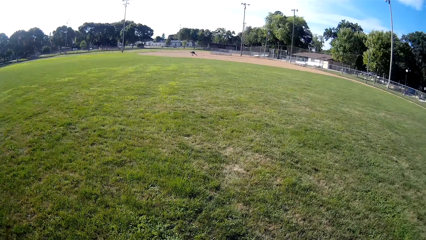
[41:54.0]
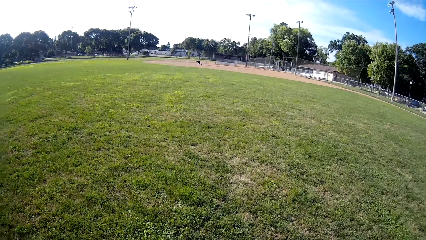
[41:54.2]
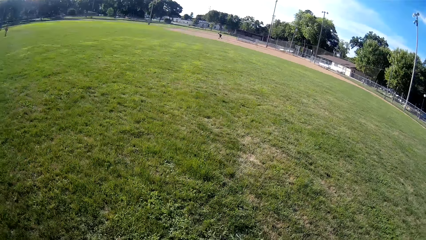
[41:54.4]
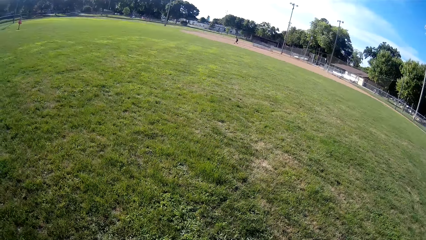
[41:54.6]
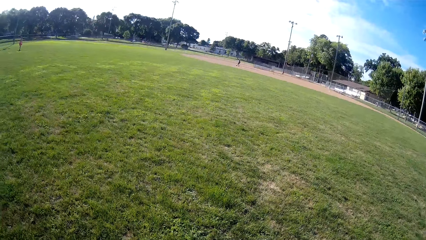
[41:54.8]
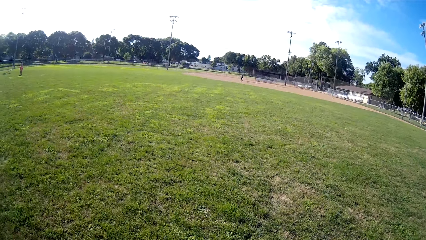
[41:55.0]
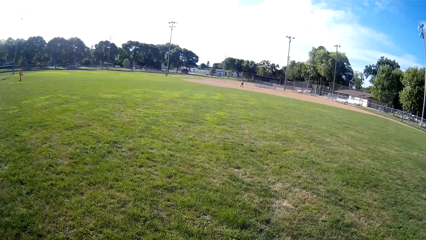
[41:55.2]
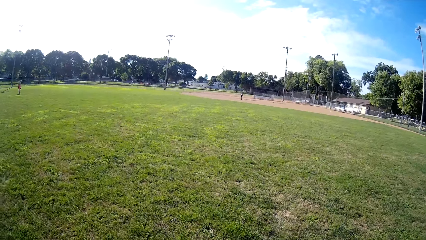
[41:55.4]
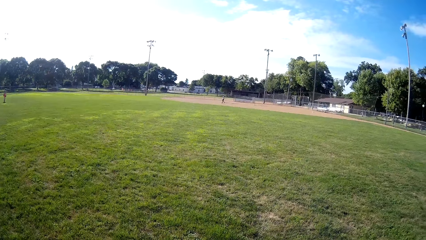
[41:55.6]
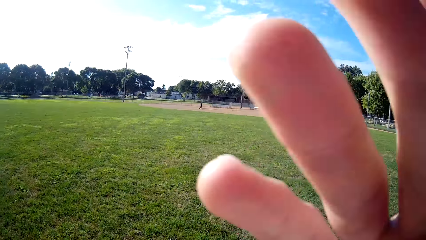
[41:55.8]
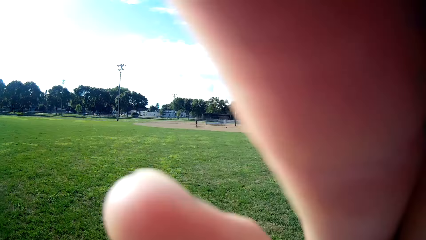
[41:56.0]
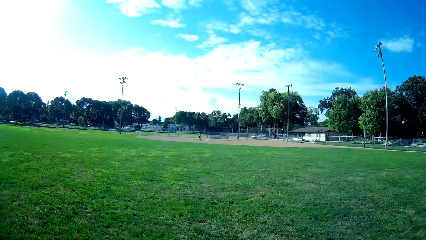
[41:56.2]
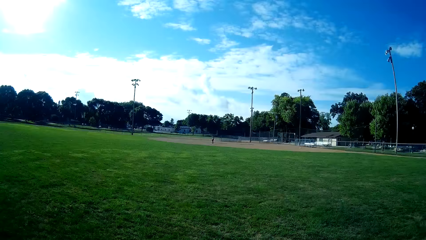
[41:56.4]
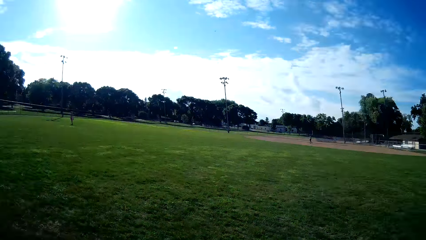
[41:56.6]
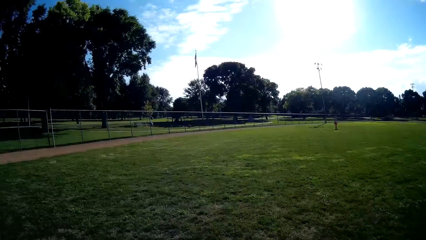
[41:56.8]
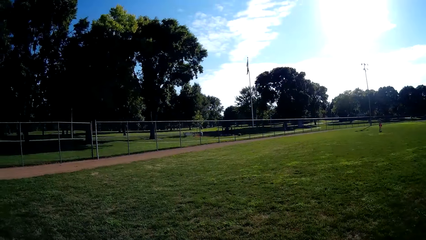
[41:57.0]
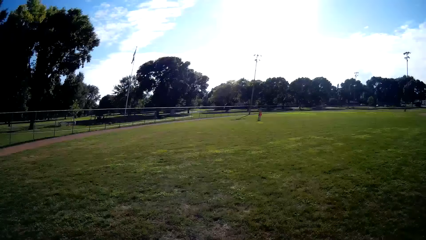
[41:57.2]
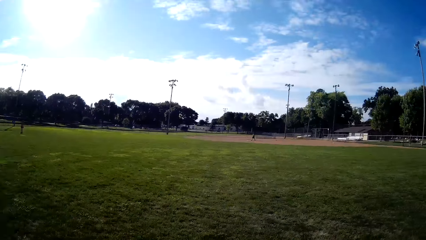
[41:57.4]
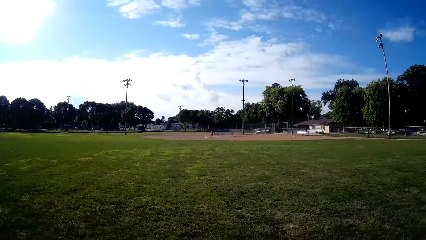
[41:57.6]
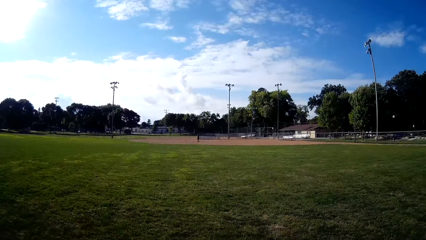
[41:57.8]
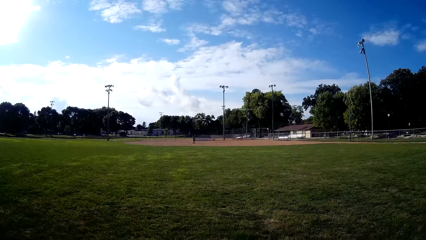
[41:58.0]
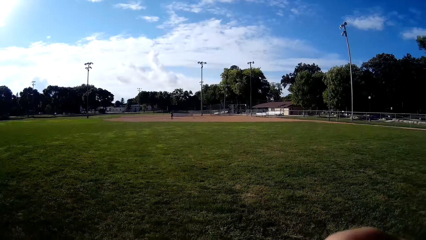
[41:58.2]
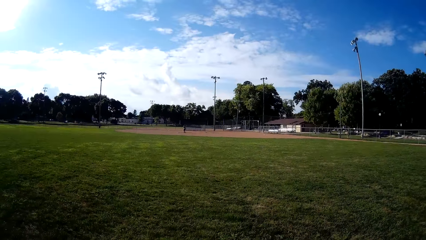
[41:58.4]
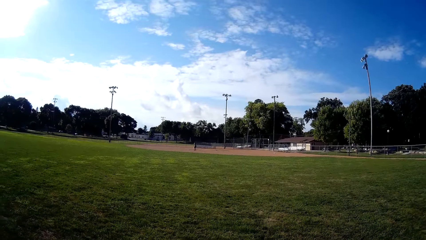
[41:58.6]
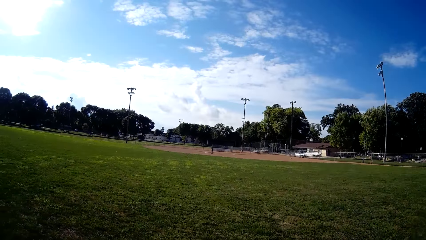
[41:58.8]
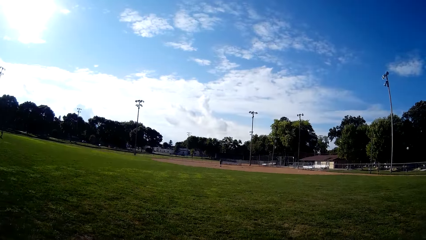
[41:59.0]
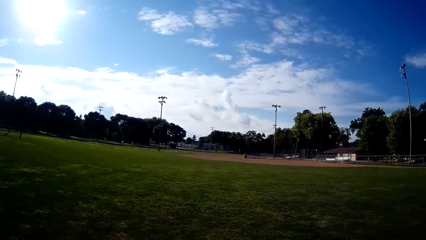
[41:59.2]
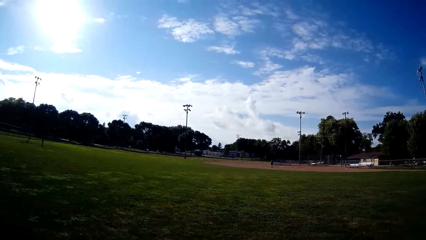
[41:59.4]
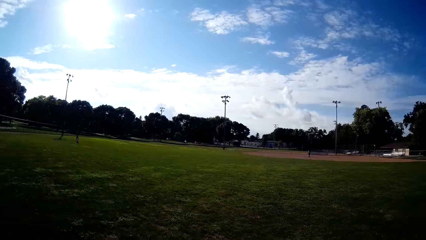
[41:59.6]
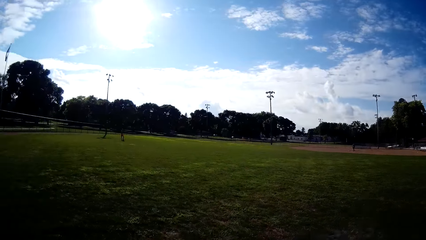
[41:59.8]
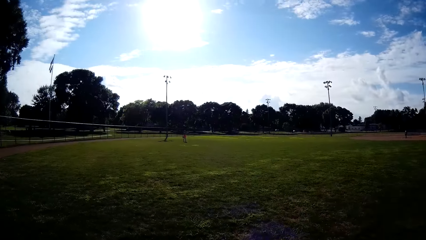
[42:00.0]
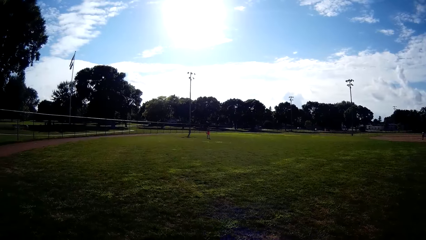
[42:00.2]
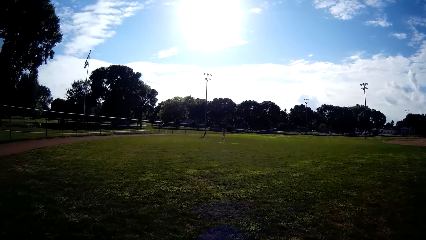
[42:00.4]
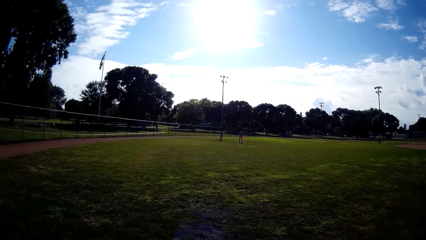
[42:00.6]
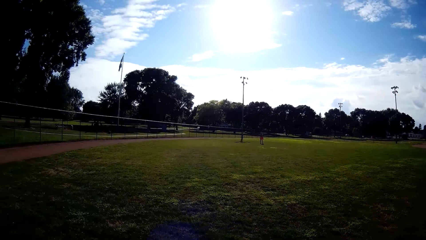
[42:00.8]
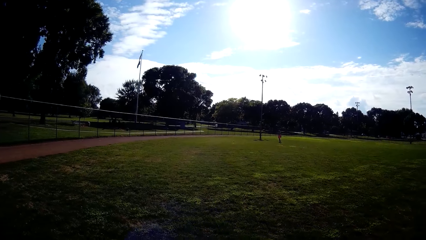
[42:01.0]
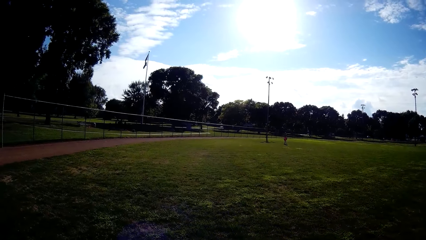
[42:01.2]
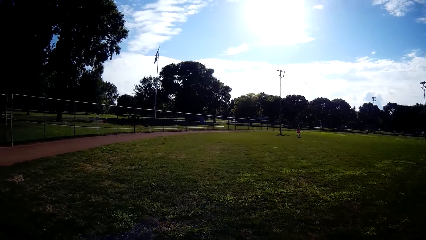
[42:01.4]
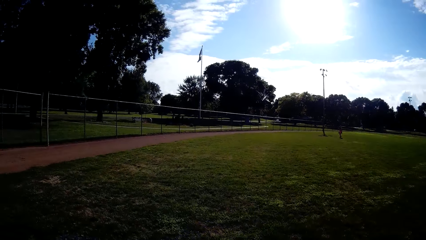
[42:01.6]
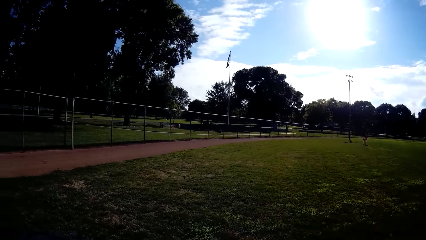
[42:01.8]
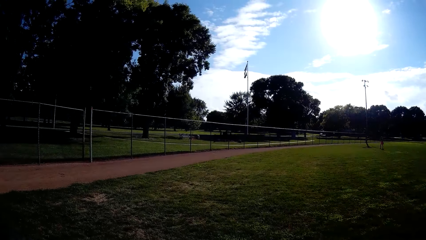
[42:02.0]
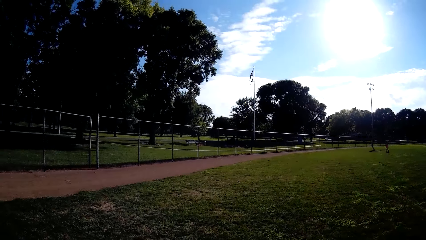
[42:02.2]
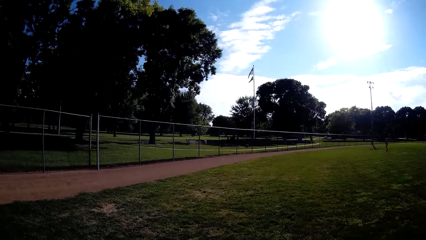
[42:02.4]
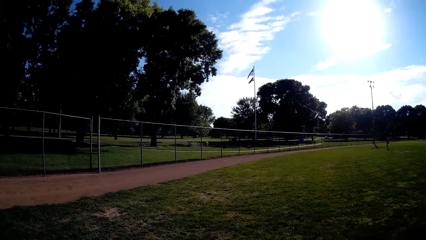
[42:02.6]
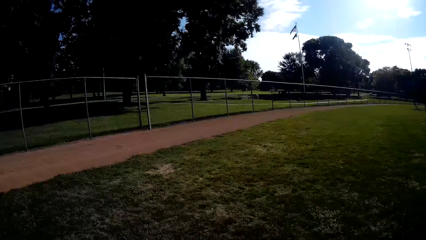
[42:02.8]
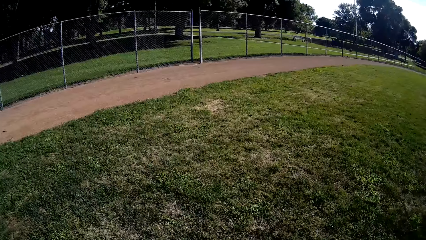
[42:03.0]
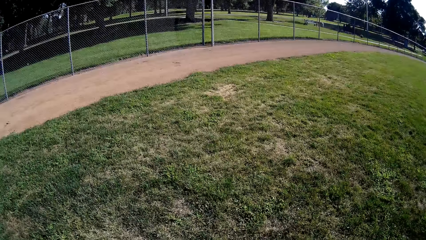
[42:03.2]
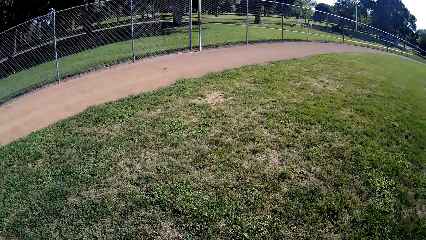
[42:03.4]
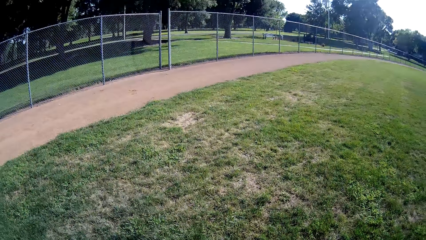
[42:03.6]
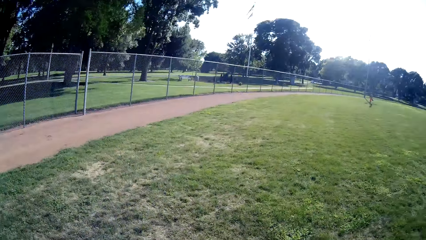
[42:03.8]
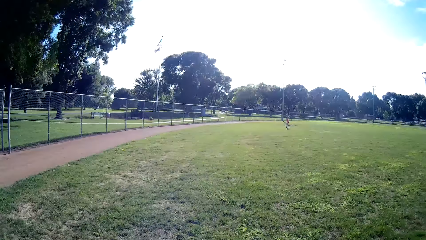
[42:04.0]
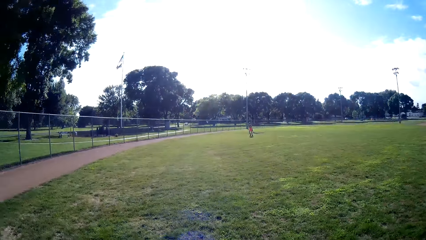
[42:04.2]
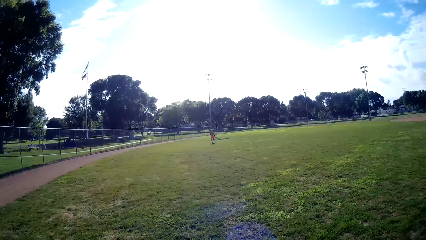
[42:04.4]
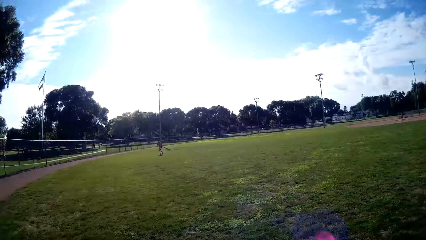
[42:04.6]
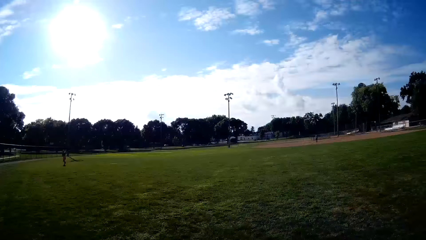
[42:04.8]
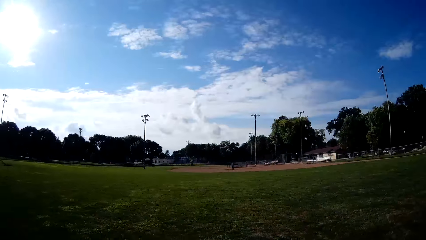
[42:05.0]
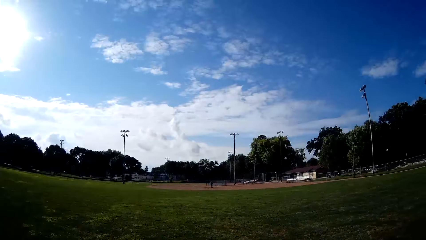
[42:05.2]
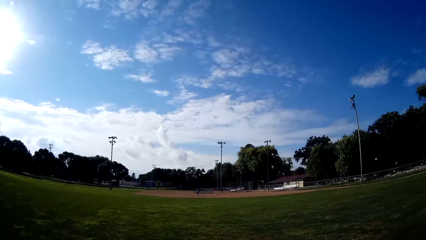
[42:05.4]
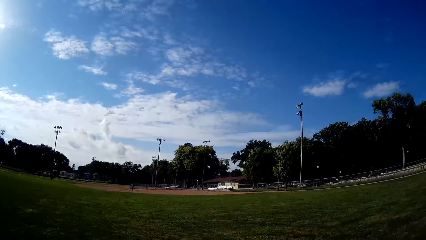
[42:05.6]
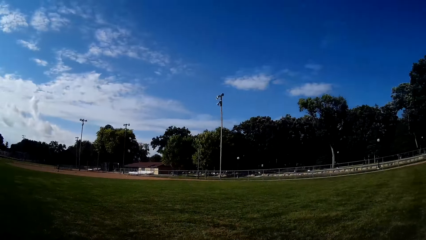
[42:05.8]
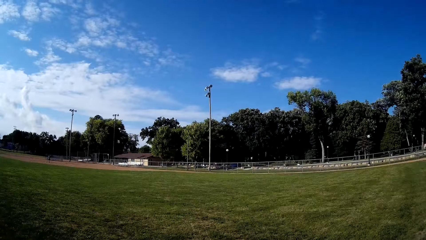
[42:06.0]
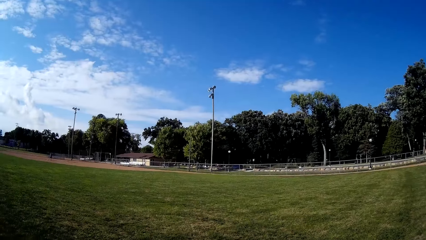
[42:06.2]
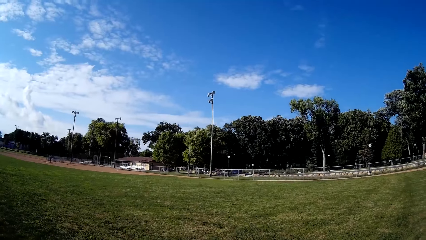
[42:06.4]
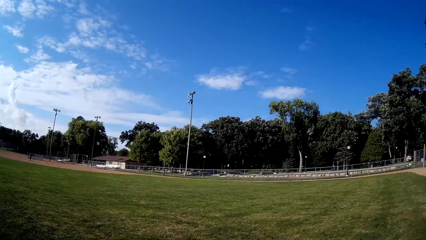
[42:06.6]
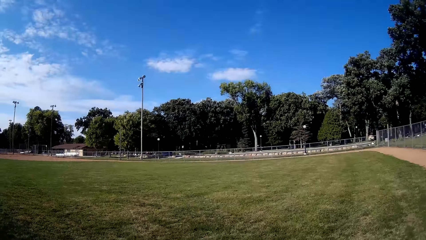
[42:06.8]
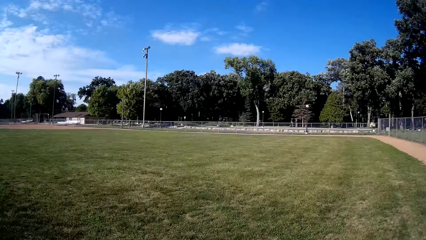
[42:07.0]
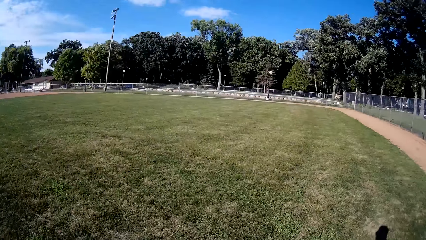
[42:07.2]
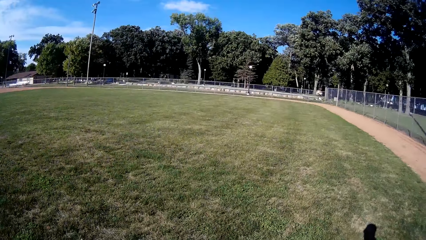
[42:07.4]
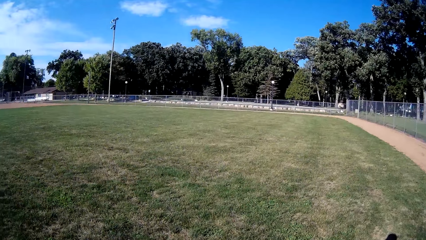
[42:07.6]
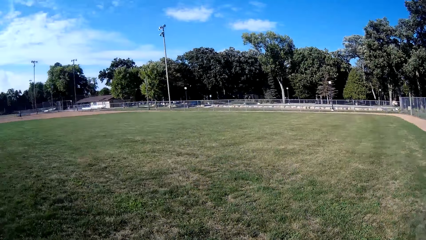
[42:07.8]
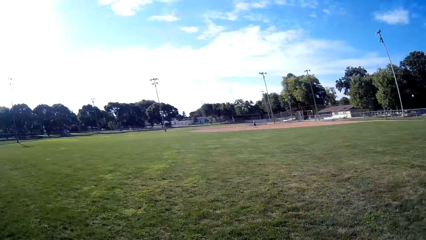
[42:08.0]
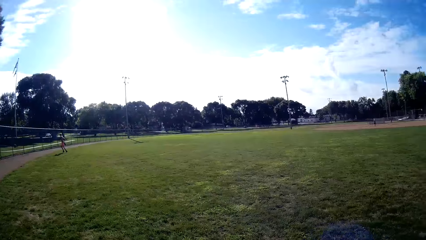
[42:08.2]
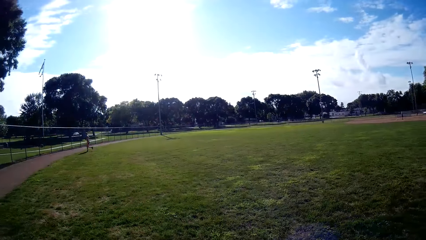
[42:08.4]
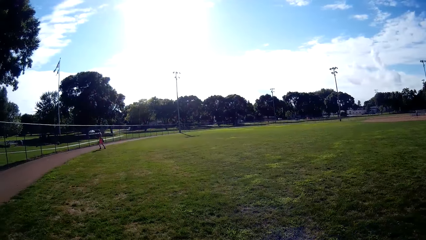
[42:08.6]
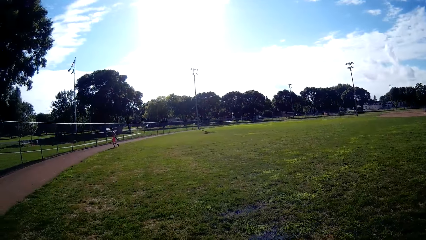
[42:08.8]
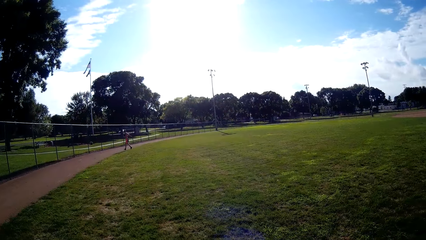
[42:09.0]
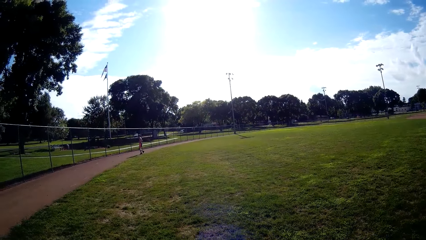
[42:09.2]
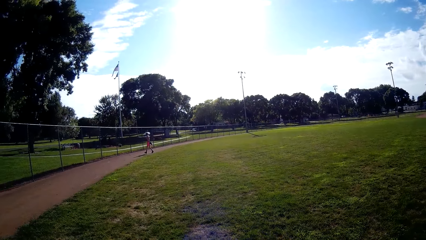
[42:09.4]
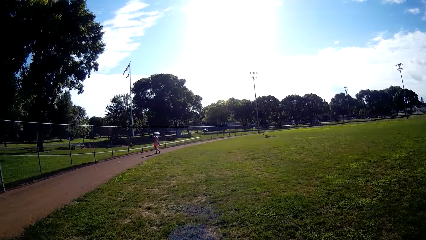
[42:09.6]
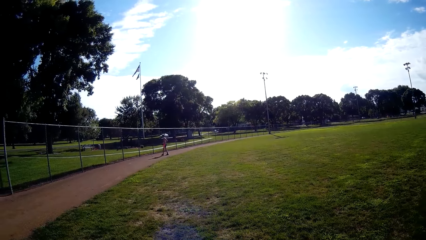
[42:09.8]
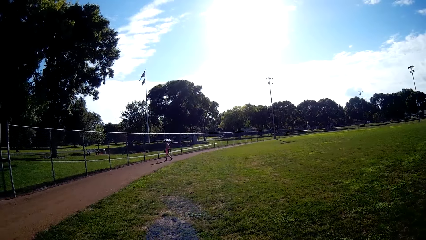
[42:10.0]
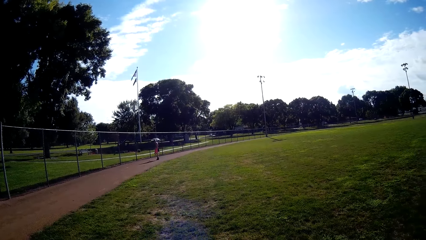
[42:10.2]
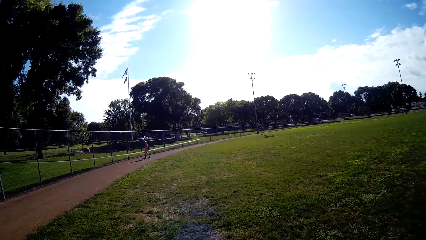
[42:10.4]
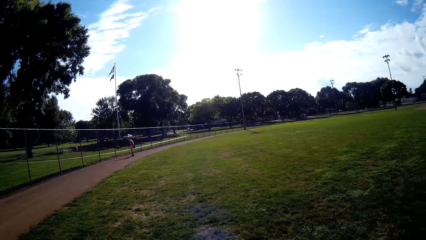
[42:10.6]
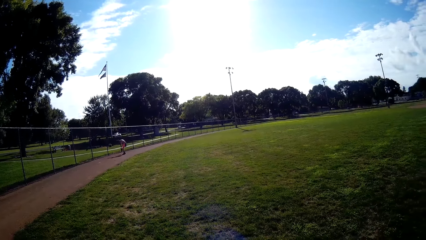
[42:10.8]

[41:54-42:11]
The camera wearer looks around. A man runs on the field.
